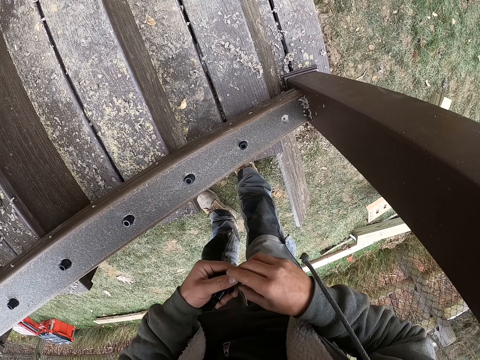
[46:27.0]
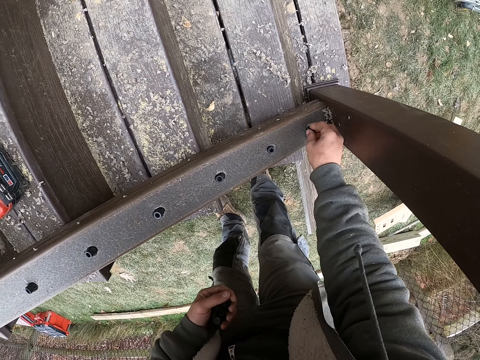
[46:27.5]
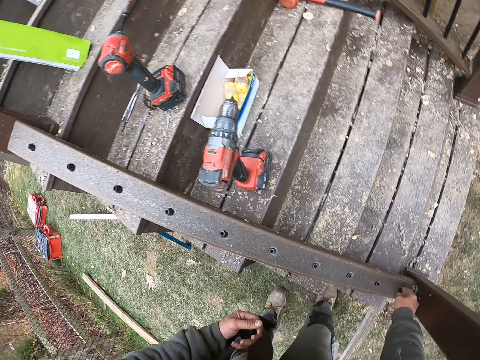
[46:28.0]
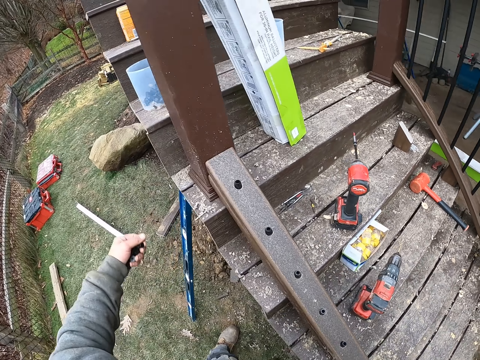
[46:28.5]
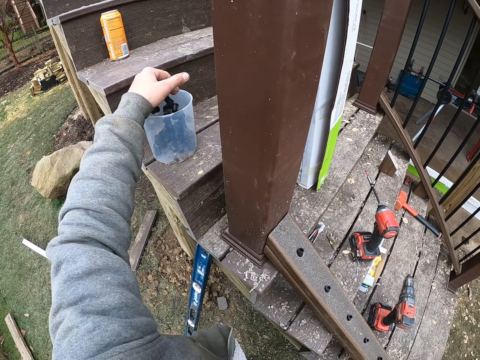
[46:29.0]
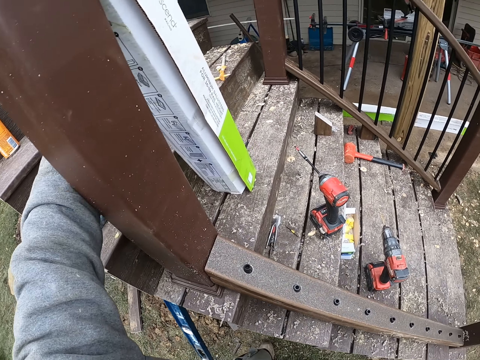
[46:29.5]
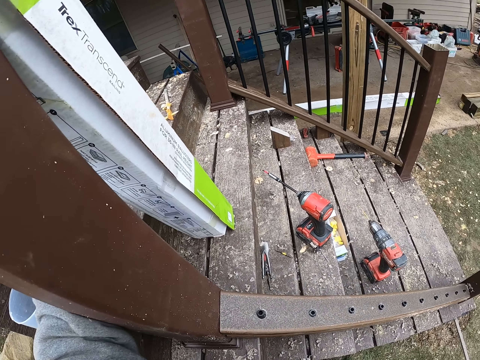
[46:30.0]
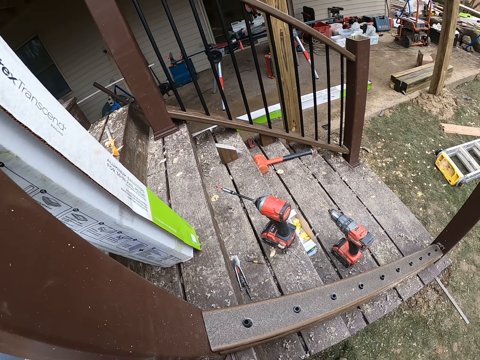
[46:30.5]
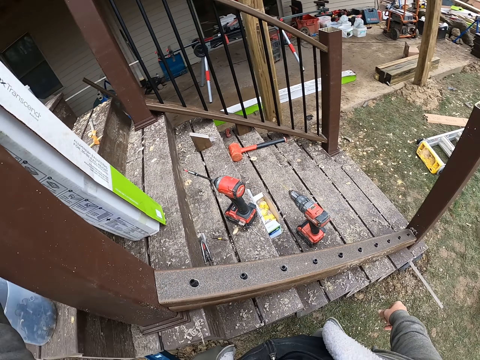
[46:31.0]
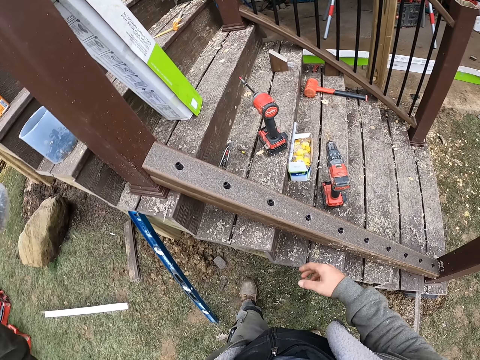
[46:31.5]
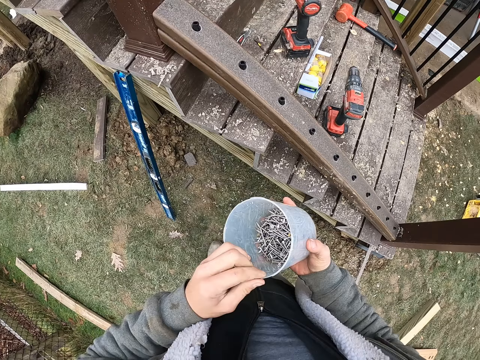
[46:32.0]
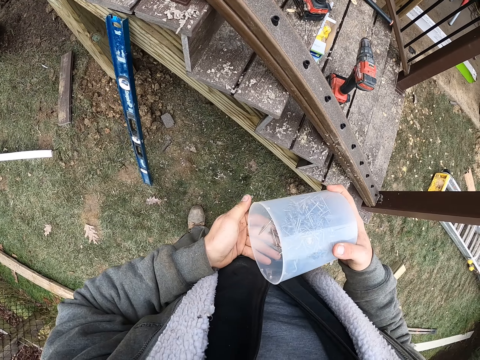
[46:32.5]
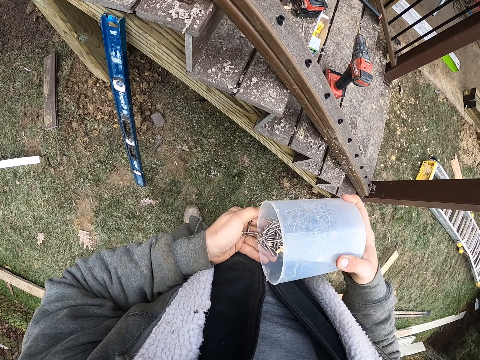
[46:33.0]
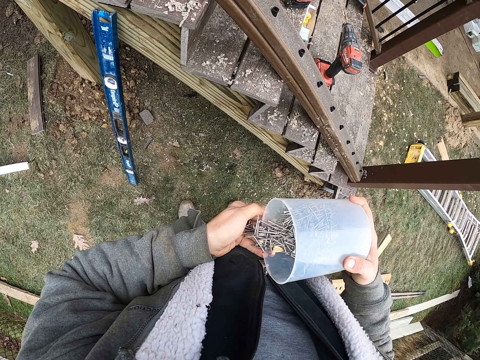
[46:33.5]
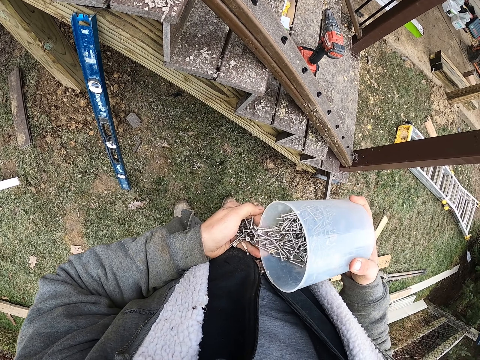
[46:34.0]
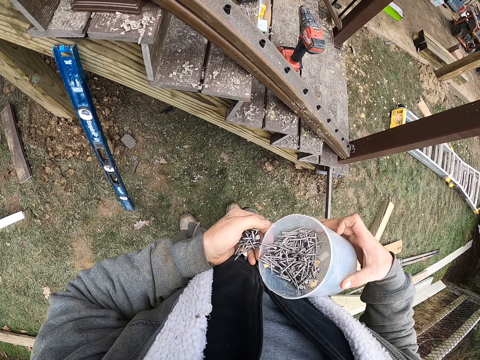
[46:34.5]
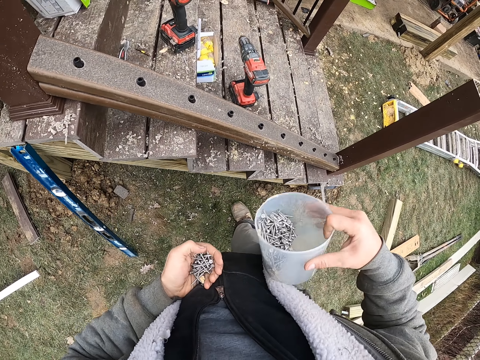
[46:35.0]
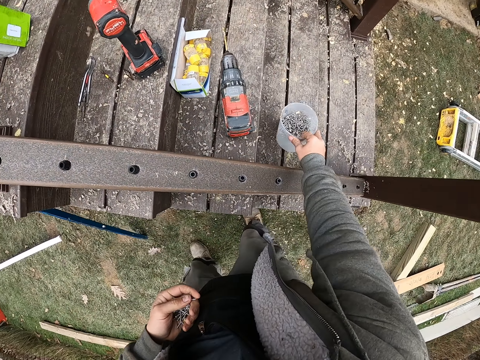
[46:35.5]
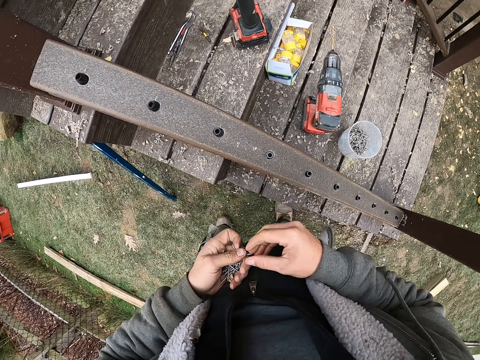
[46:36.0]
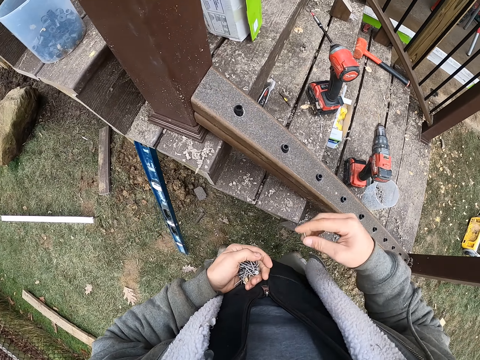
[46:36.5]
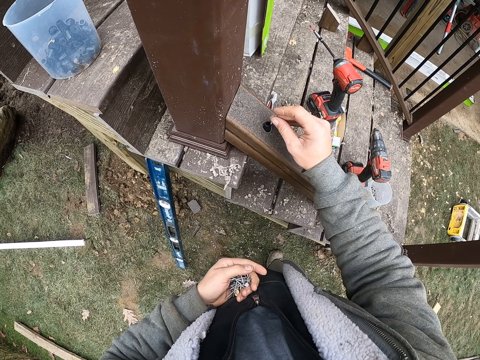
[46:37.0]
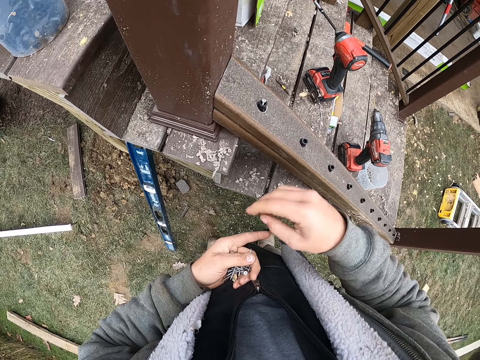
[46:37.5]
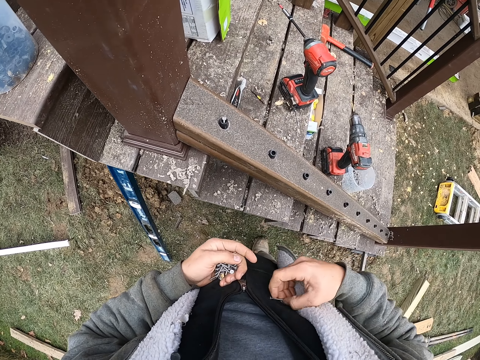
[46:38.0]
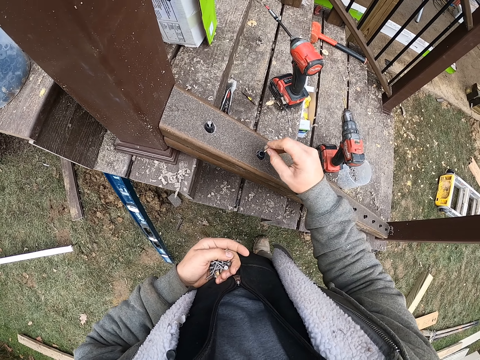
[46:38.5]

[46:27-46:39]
The camera wearer takes a plastic tube from the hand and inserts the plastic tube in the wood. They put the plastic tubes in the bucket. They hold the bucket. They remove the nails from the tin. They pour screws on the hand. They put the bucket on the stairs. They take a screw from the hand and insert the screw in the plastic tube. They take a screw from the hand.

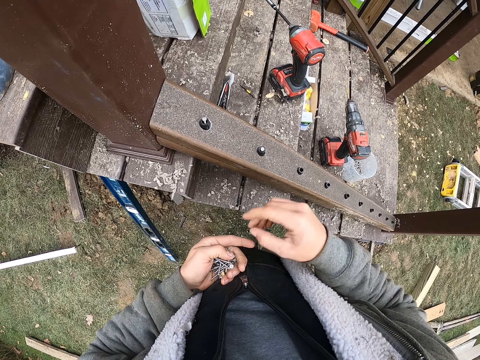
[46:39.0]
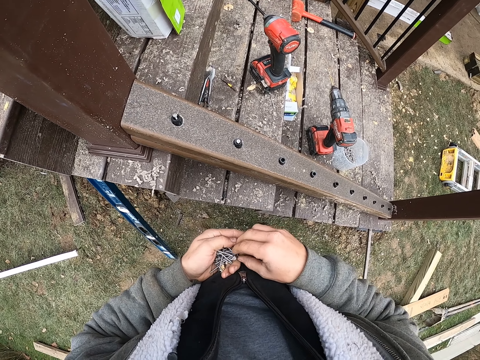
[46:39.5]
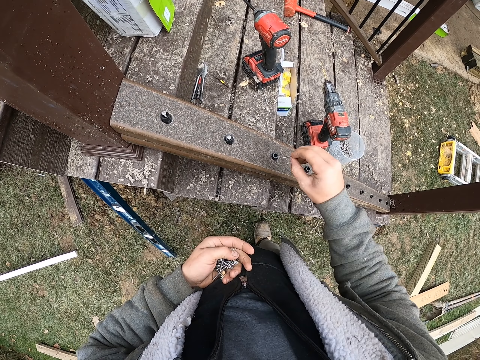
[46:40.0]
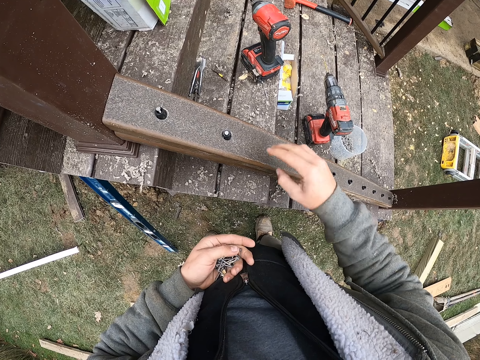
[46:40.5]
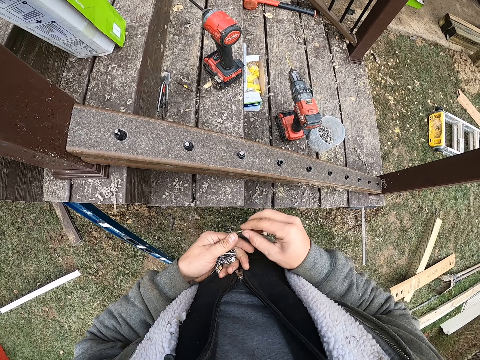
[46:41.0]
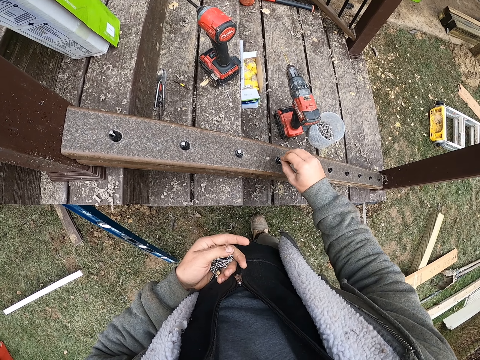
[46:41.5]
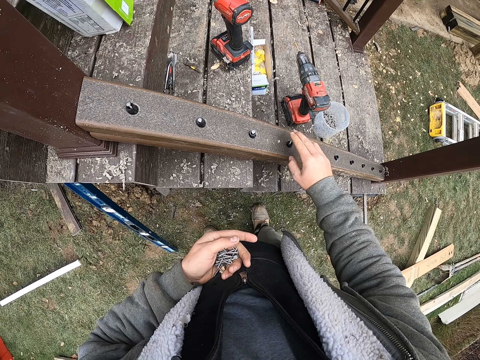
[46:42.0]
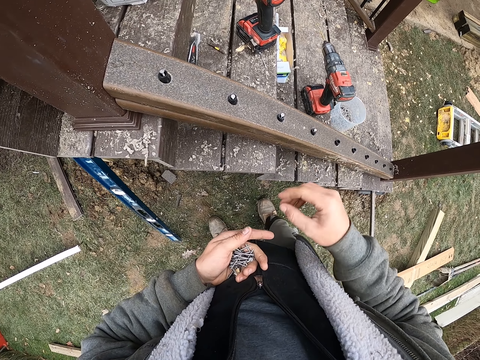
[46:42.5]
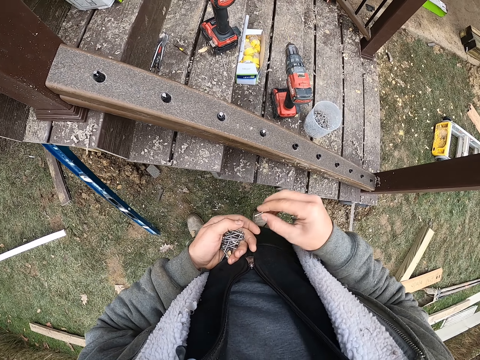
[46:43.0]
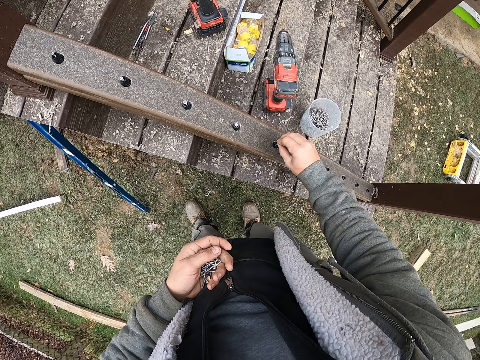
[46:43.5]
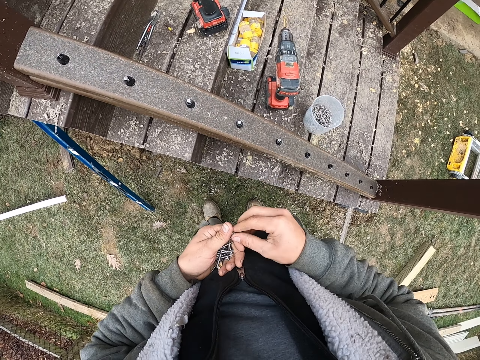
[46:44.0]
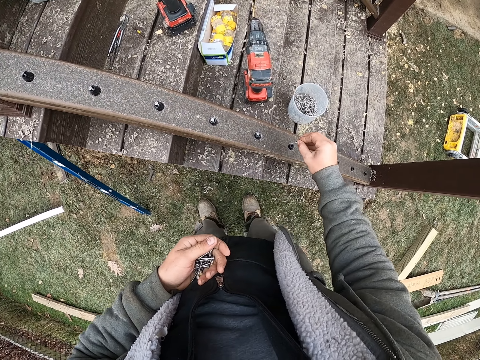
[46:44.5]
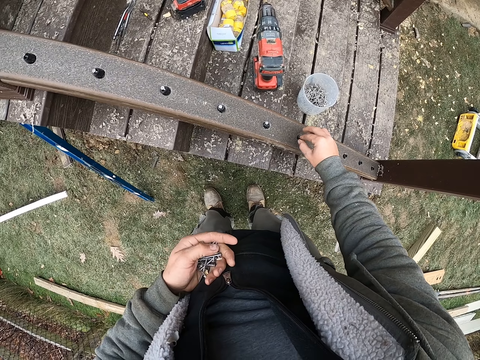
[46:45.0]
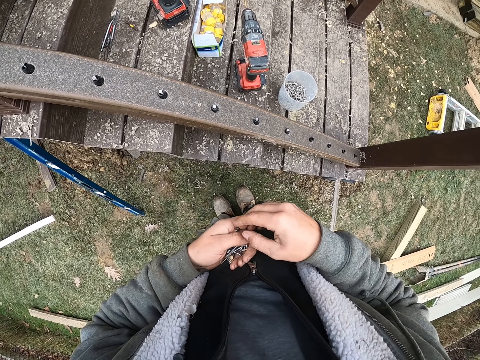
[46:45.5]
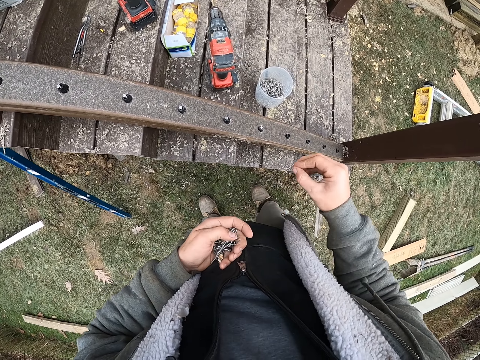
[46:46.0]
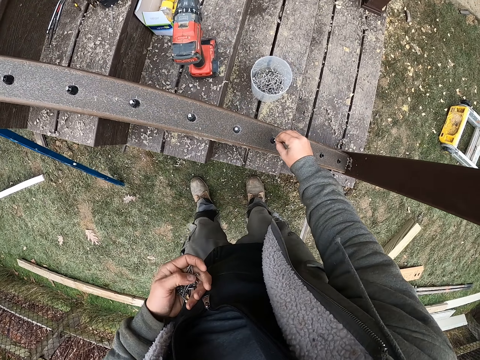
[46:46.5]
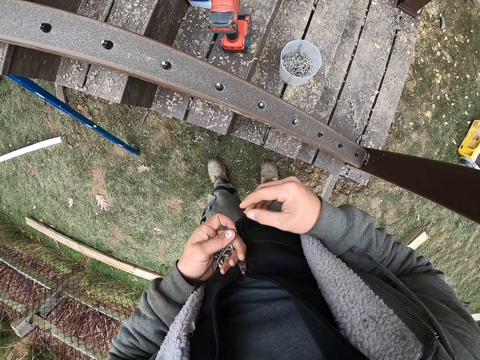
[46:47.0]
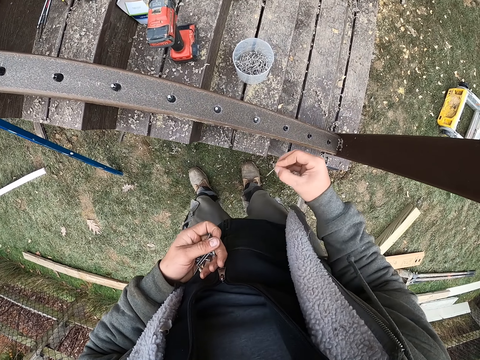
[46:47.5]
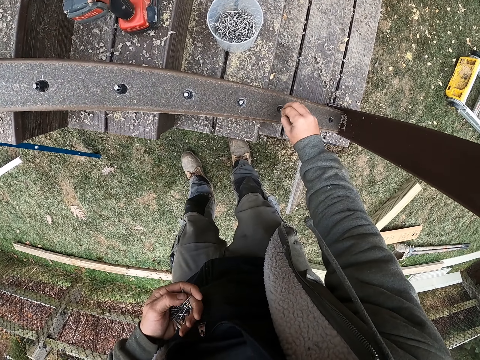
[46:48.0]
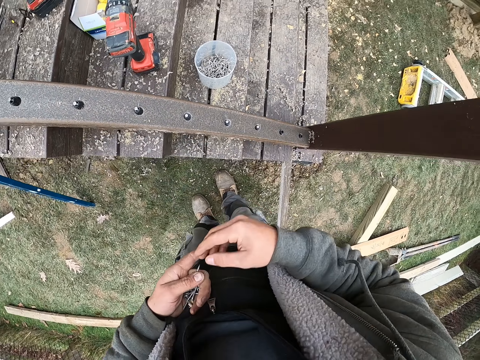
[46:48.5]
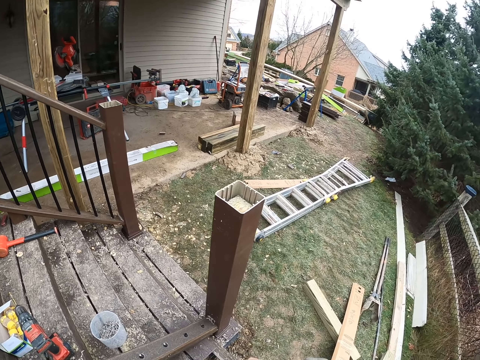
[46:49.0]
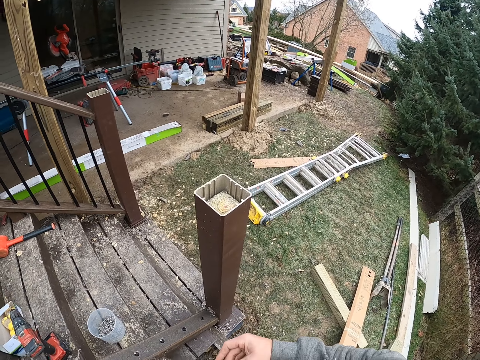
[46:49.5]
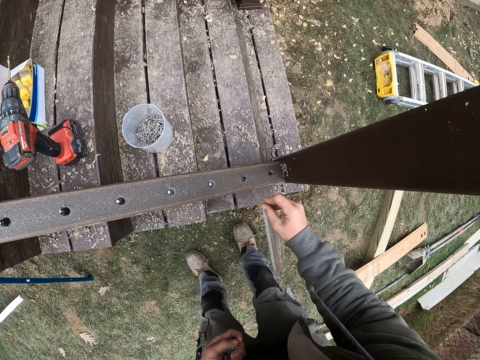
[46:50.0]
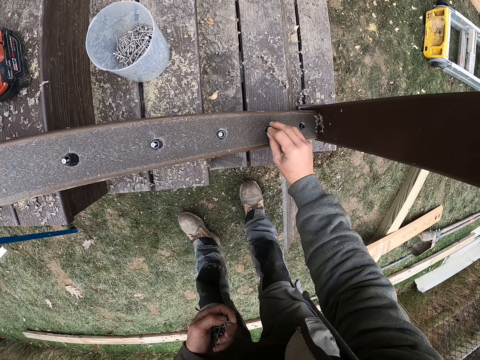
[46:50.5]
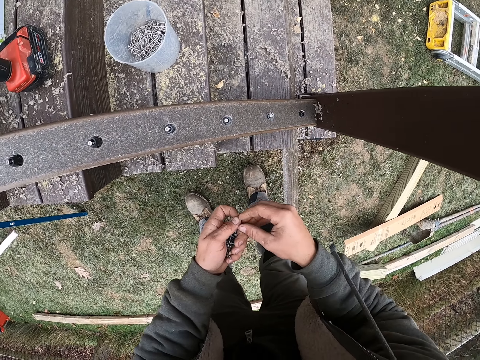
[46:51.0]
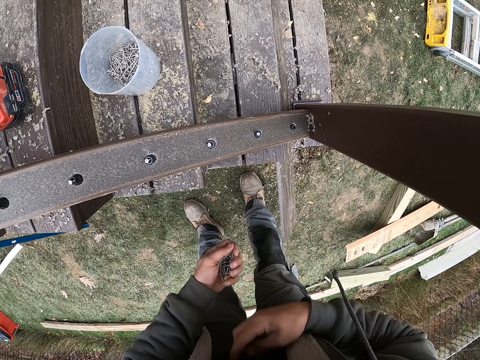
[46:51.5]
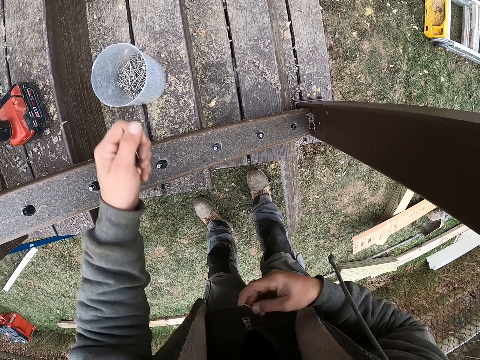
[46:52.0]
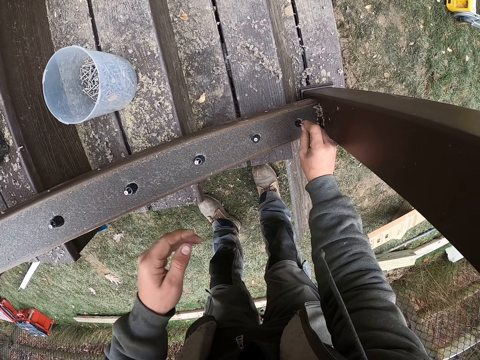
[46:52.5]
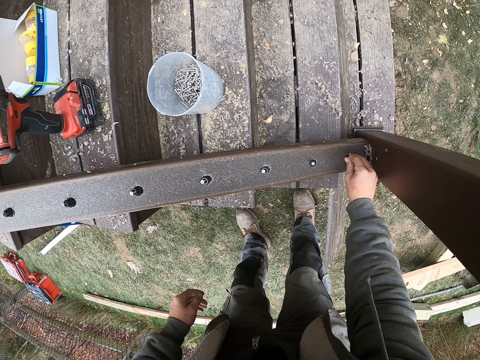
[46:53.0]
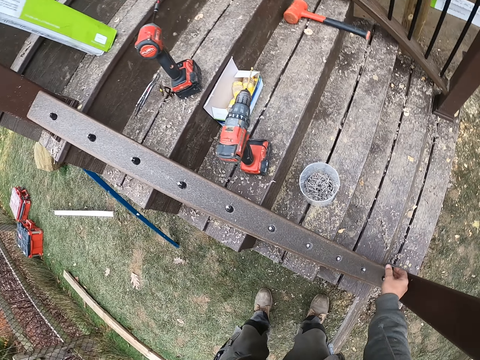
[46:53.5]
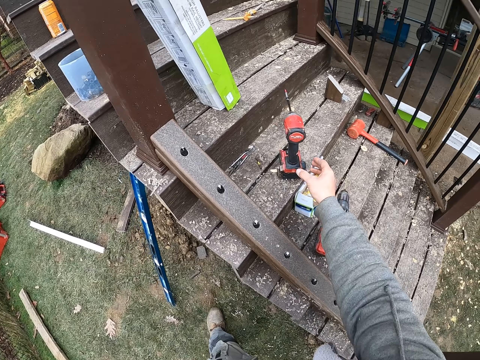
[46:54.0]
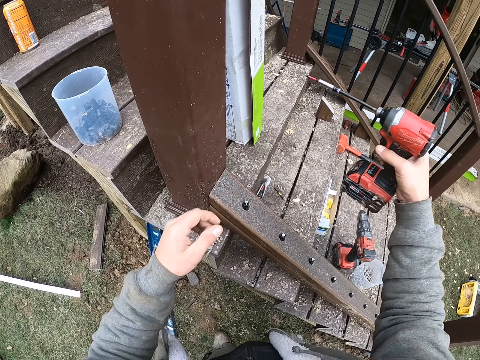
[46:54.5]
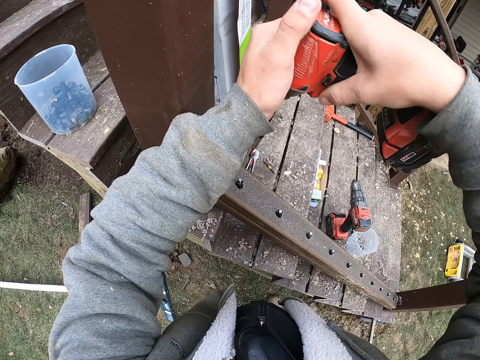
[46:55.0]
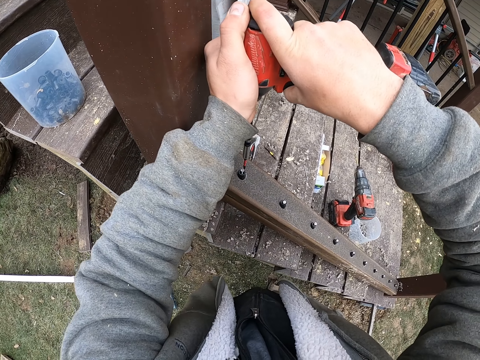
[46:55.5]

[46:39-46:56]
The camera wearer inserts a screw in the plastic tube. They take a screw from the hand and insert the screw in the plastic tube. They take a screw from the hand and insert the screw in the plastic tube. They take a screw from the hand and insert the screw in the plastic tube. They take a screw from the hand and insert the screw in the plastic tube. They take a screw from the hand and insert the screw in the plastic tube. They take a screw from the hand and insert the screw in the plastic tube. They take a screw from the hand and insert the screw in the plastic tube. They take a screw from the hand. They put screws in the bucket. They insert a screw in the plastic tube. They take a drill from the stairs.
